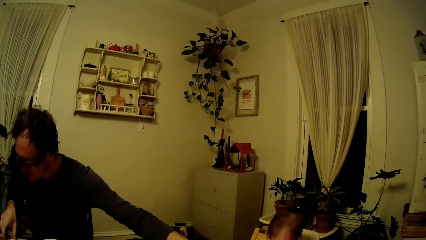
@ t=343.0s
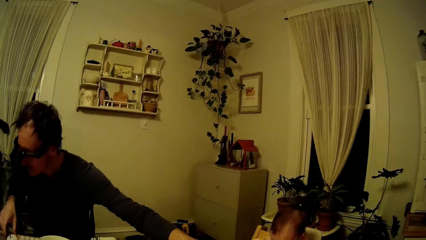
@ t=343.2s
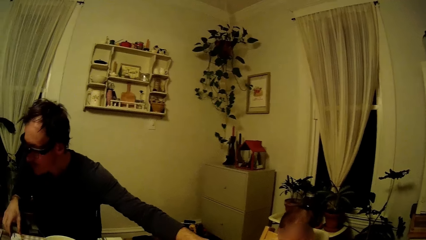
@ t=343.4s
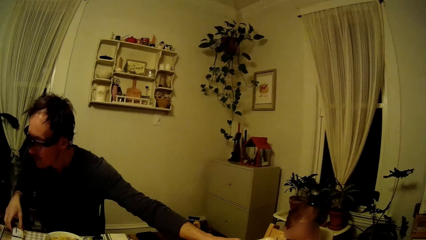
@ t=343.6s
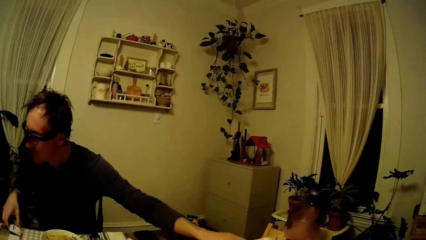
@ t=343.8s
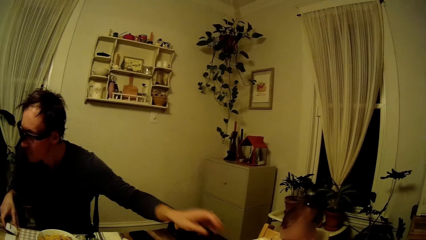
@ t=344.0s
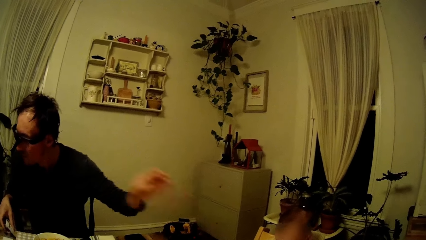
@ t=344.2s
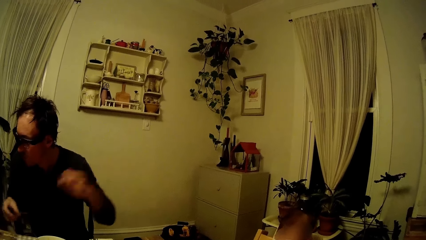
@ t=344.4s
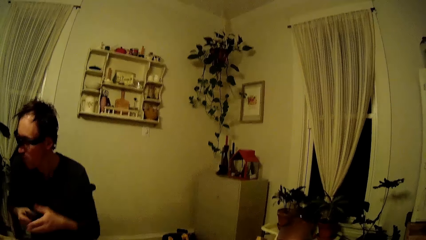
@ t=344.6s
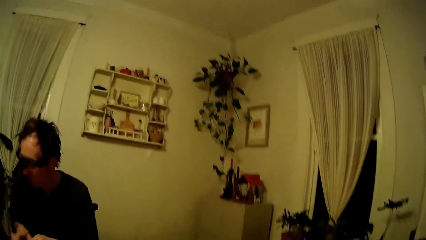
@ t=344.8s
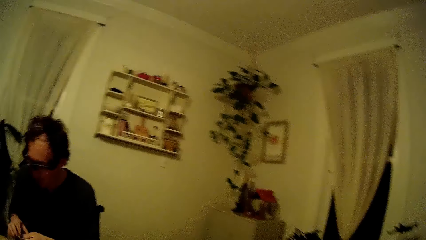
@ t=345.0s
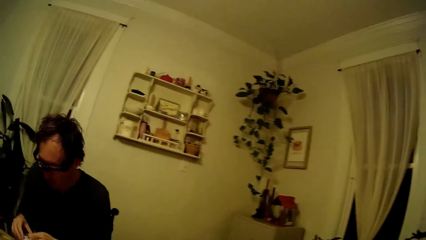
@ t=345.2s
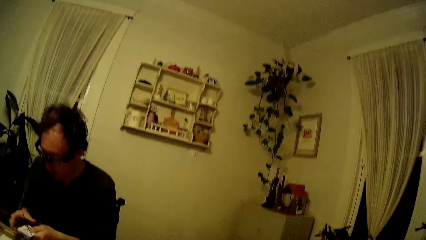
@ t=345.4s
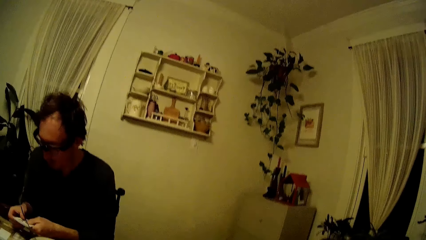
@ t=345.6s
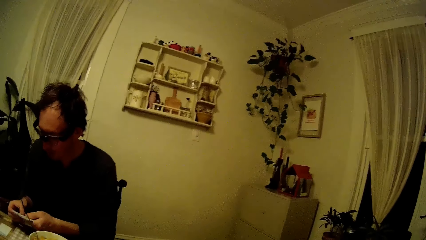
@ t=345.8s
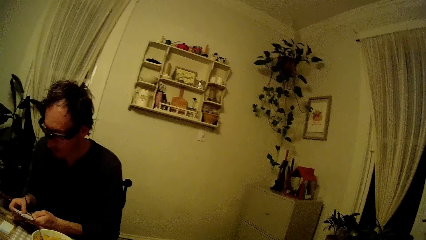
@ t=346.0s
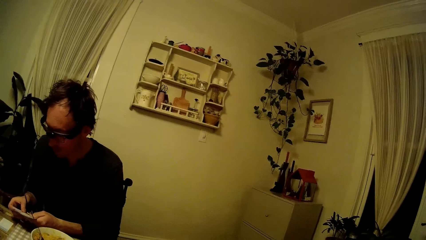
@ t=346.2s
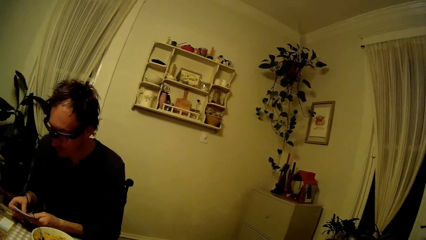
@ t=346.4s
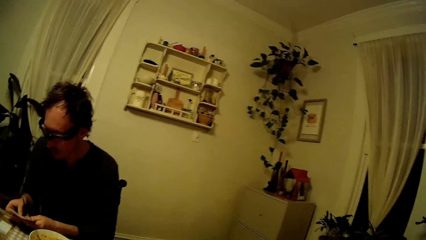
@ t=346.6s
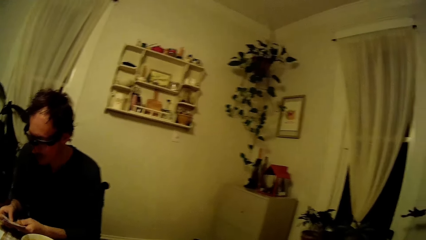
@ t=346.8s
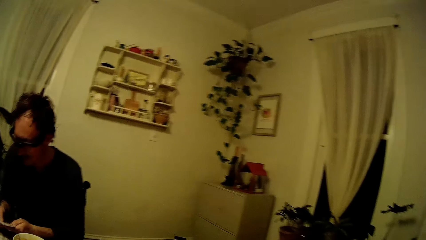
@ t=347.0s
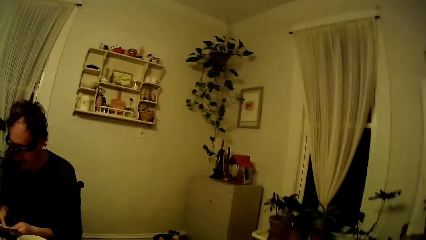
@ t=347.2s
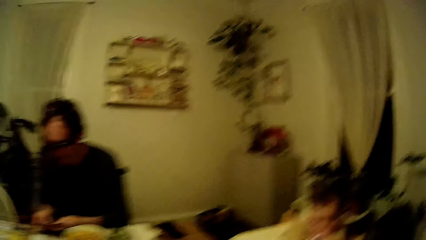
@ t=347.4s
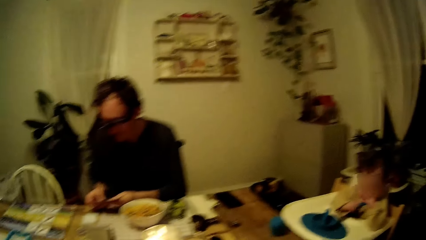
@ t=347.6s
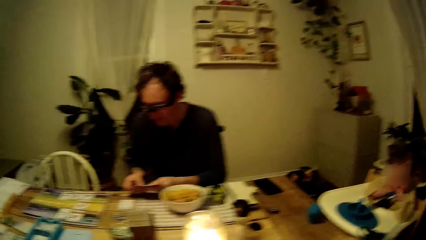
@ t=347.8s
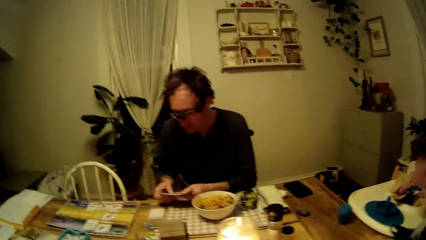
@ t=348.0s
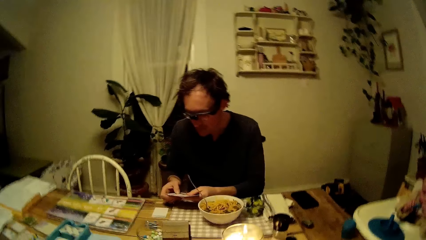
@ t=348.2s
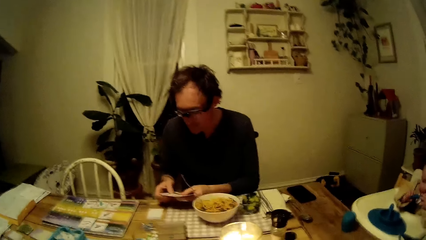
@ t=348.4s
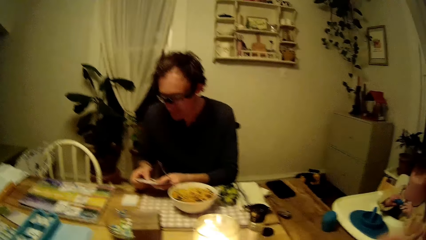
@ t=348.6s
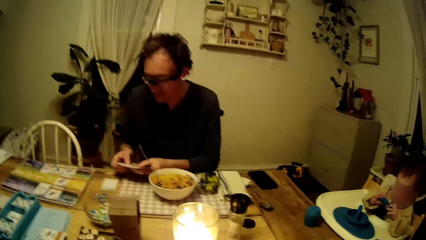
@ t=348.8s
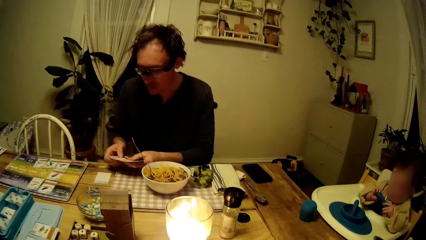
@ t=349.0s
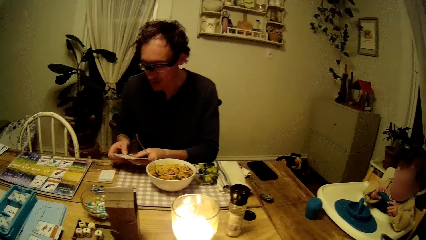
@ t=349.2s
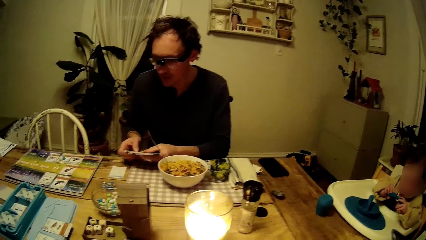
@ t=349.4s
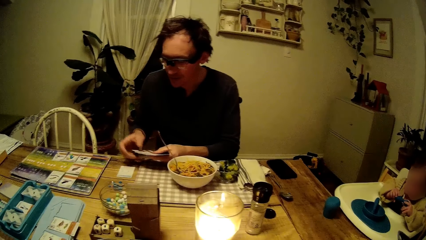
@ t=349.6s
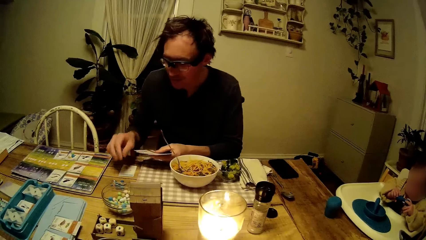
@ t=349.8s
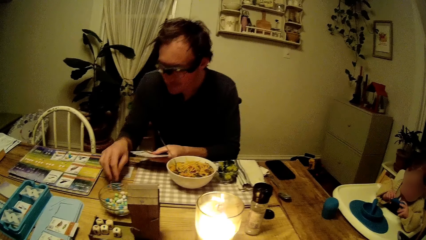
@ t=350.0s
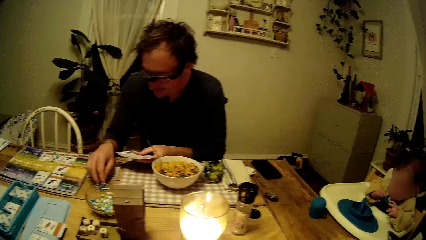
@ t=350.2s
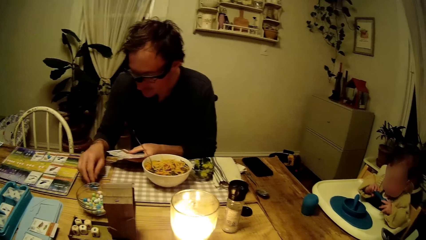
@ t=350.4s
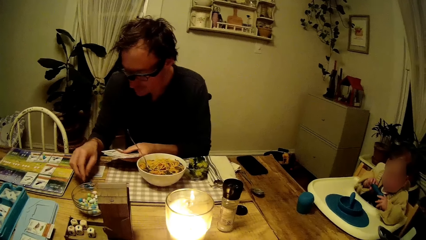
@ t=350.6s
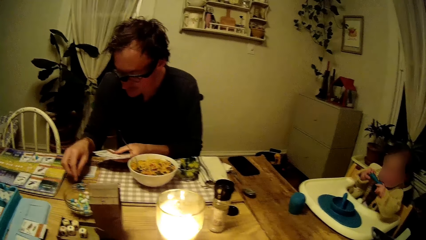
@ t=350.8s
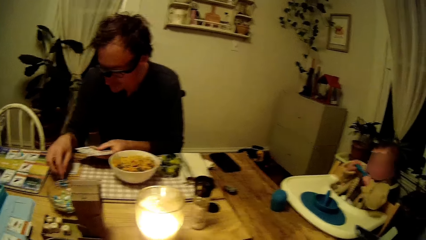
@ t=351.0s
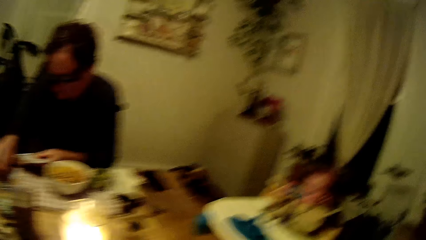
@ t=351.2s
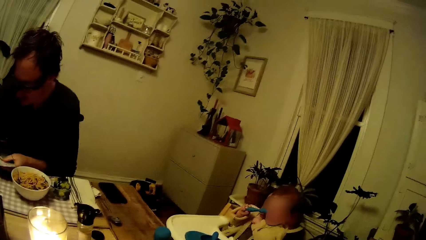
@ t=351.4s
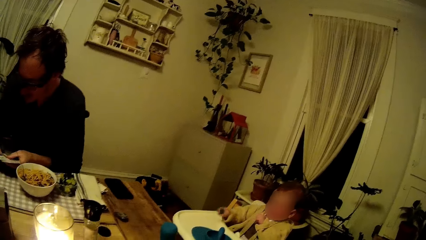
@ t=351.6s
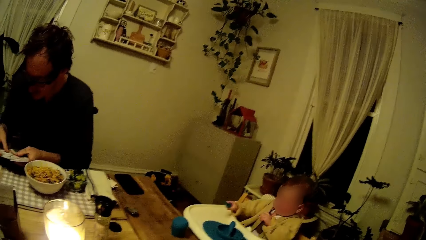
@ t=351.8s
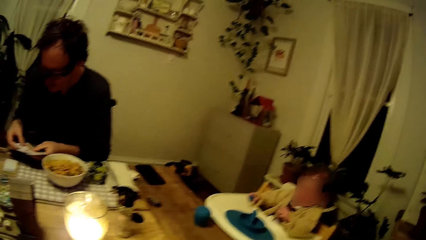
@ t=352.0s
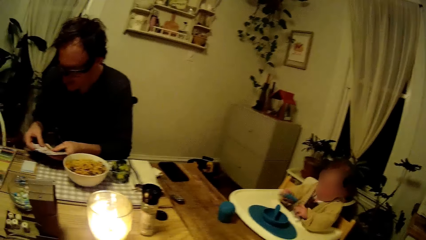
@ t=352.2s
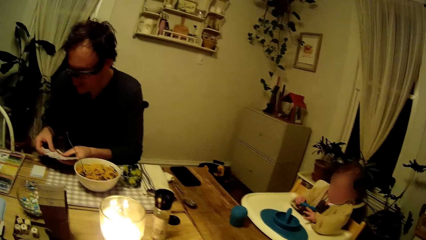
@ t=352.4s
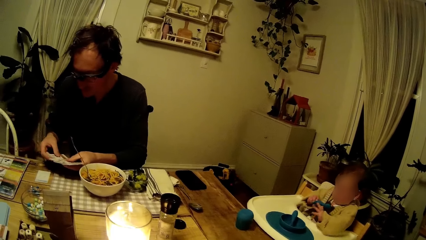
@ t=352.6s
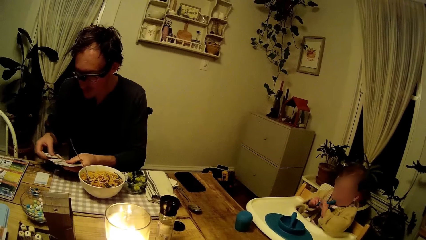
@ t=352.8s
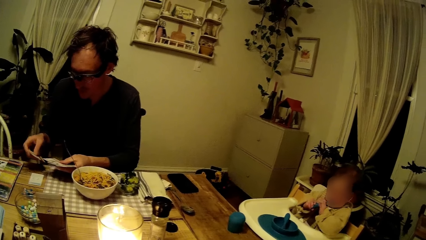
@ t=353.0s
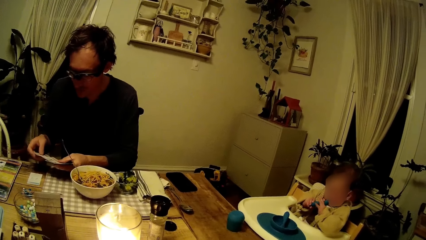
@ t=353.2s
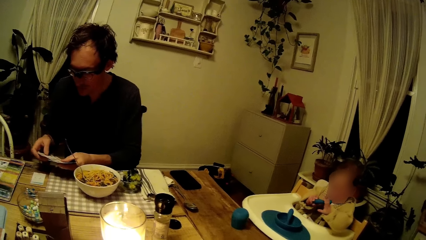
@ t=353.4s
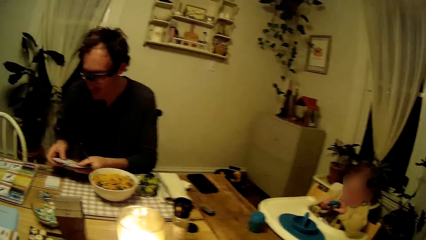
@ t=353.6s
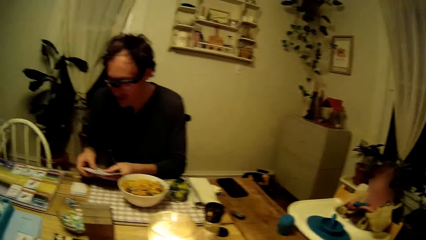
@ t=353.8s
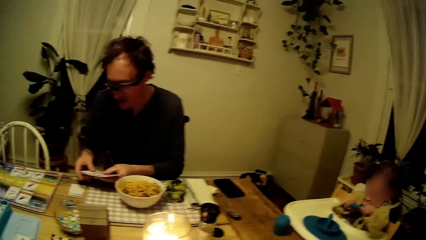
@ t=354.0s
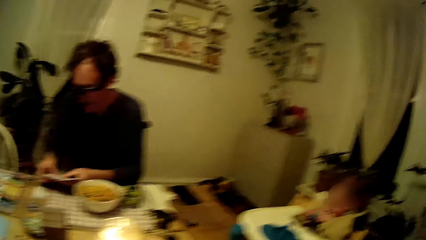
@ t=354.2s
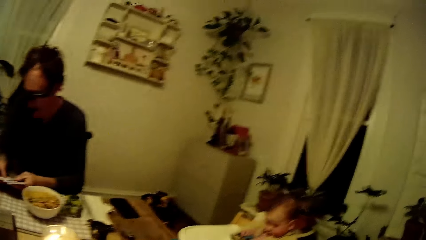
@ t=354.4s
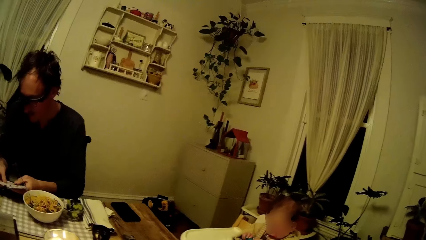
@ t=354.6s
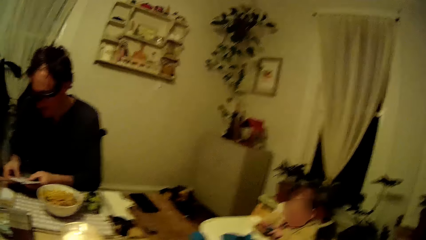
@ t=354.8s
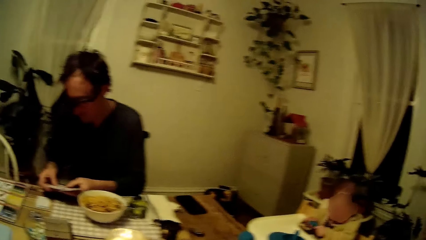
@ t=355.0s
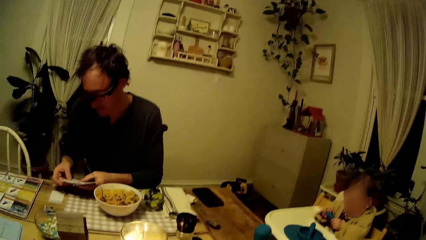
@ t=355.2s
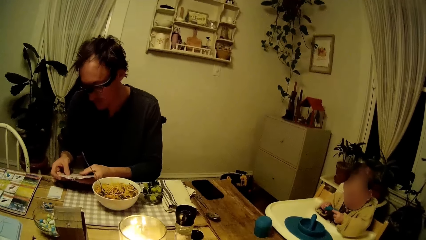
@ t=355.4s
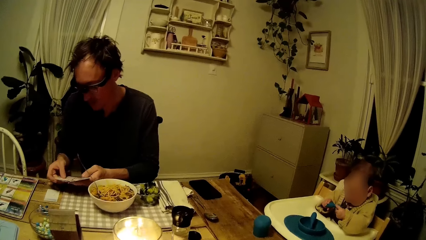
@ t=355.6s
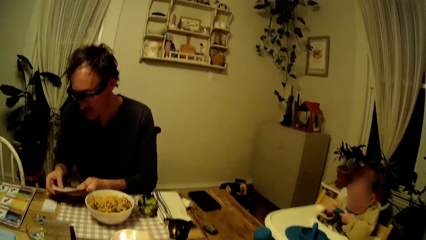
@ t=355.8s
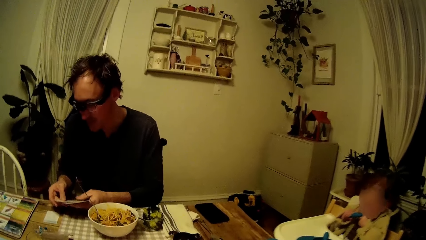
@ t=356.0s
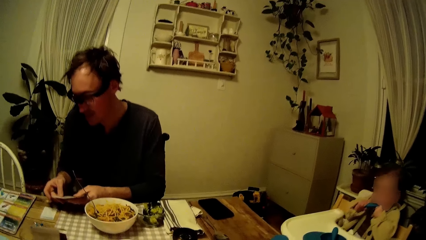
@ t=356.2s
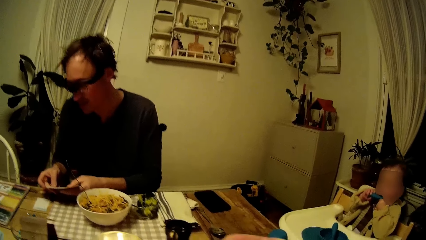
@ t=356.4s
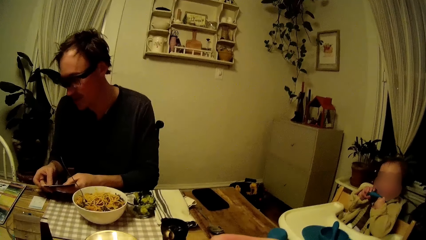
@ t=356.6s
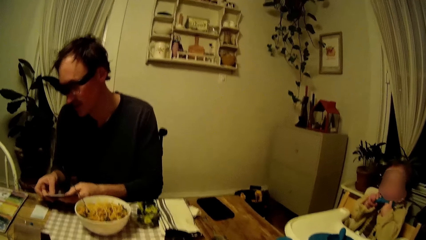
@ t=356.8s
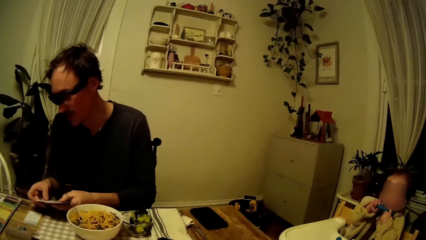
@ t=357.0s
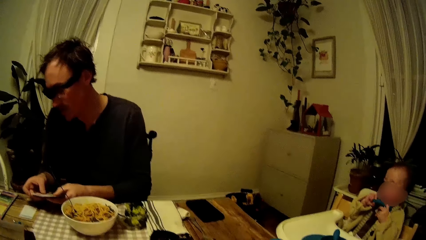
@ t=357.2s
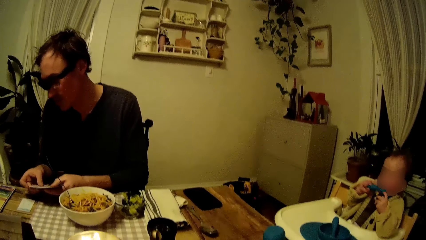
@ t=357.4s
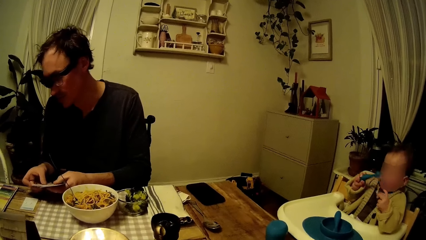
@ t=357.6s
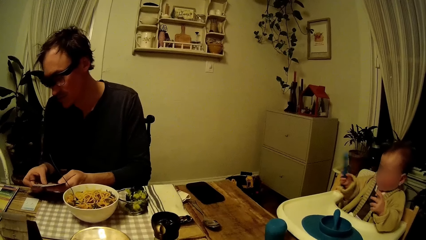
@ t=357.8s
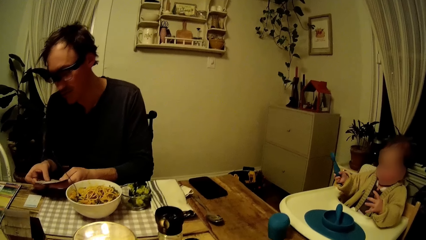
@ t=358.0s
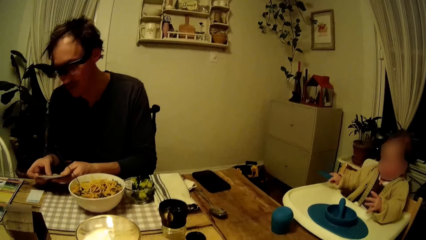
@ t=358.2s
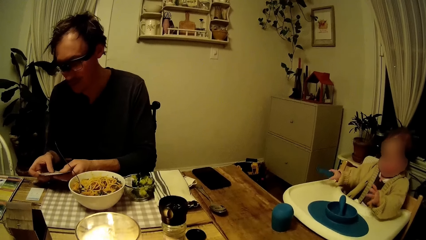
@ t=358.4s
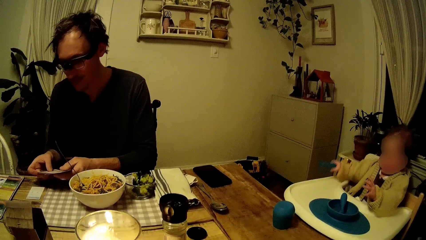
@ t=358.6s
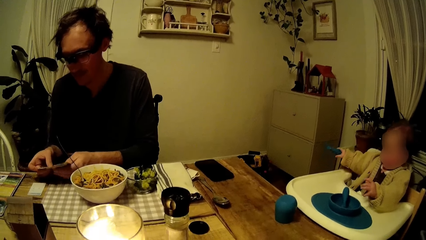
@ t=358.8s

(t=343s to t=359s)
A man picks cards on the table with his right hand. The man drops the blue spoon in his left hand on the baby chair. The man passes the cards in his right hand to his left hand, and sorts the cards in his left hand with both hands. The man shuffles the cards. The camera wearer looks around. A baby plays with the blue spoon with both hands. The man checks the dice on the table with his right hand. The man sorts the cards in his left hand with both hands.
